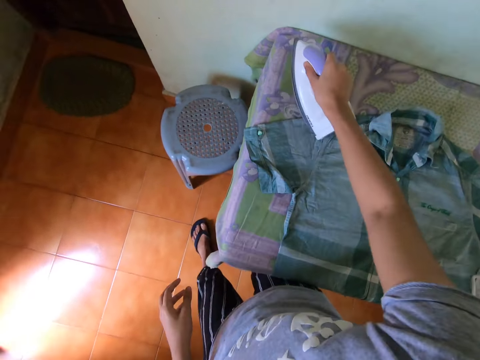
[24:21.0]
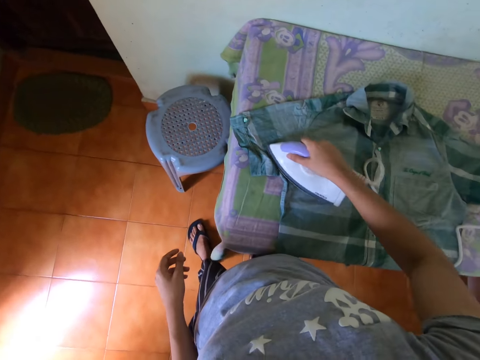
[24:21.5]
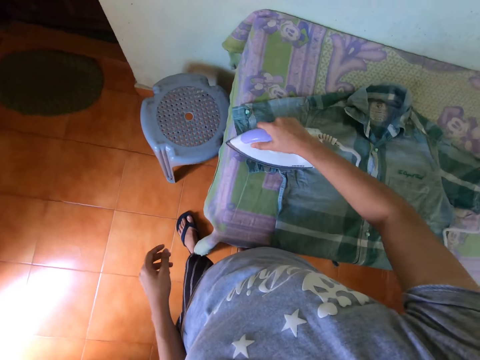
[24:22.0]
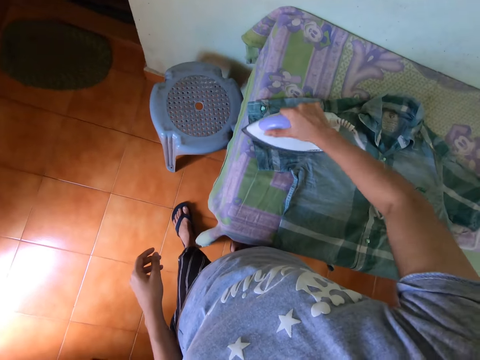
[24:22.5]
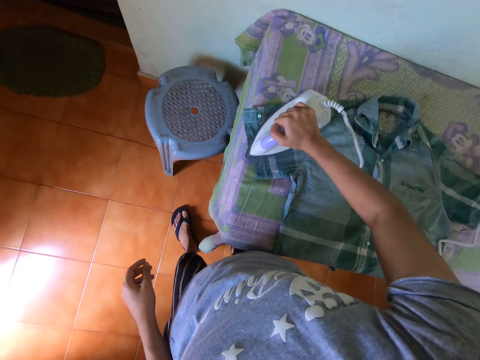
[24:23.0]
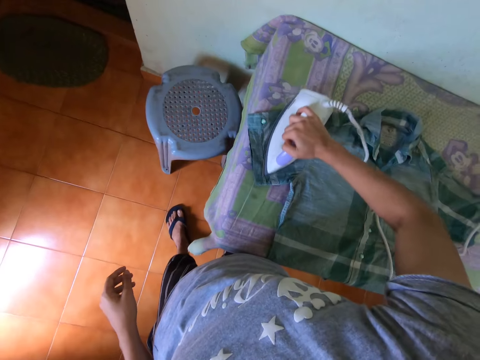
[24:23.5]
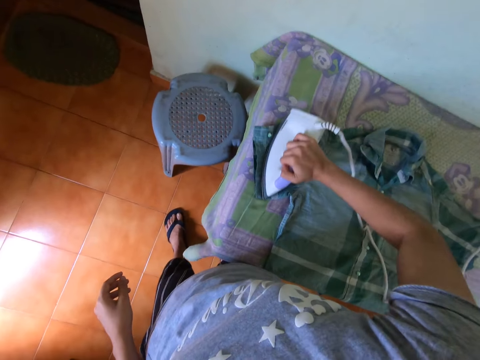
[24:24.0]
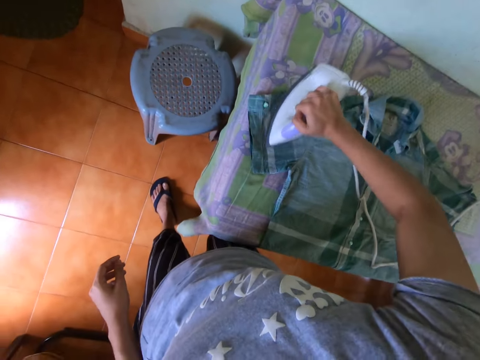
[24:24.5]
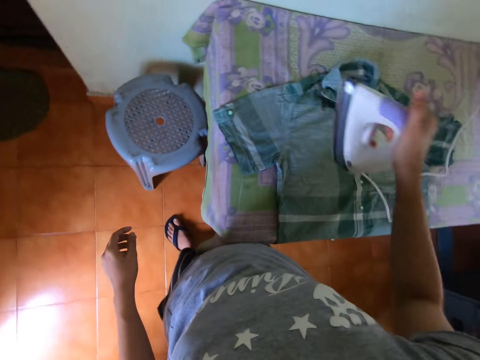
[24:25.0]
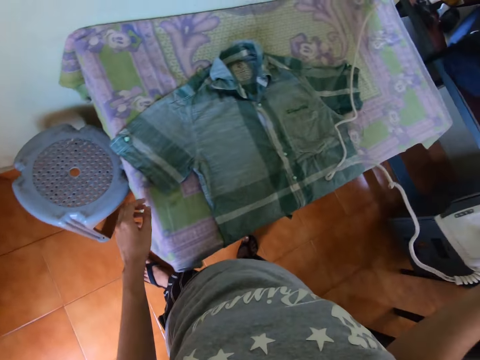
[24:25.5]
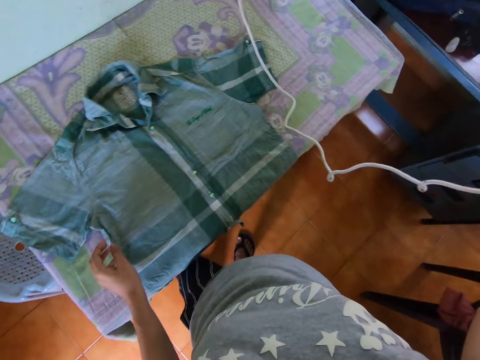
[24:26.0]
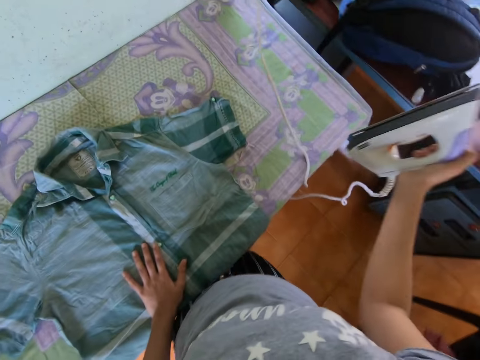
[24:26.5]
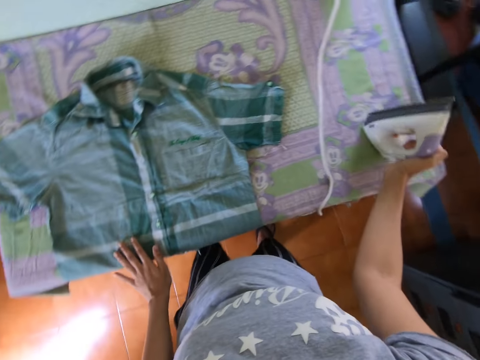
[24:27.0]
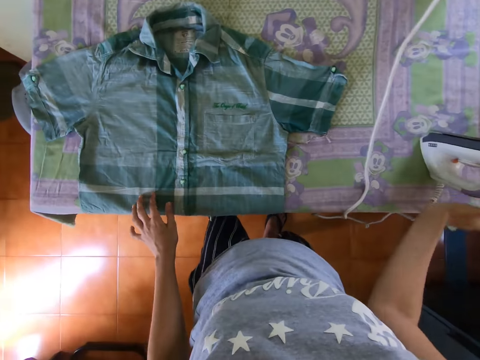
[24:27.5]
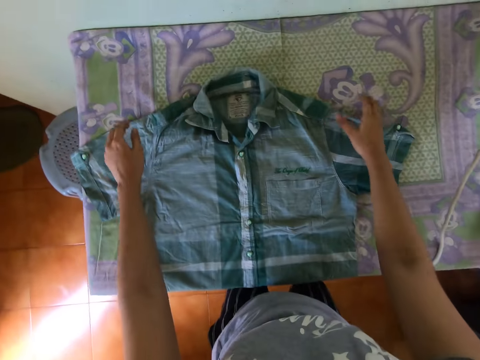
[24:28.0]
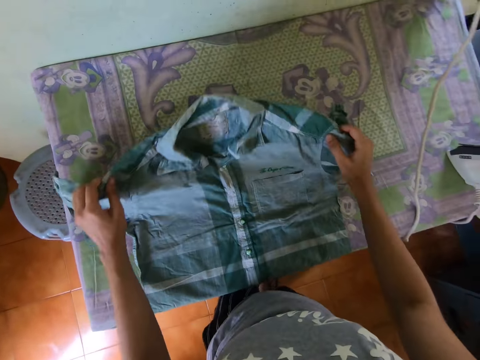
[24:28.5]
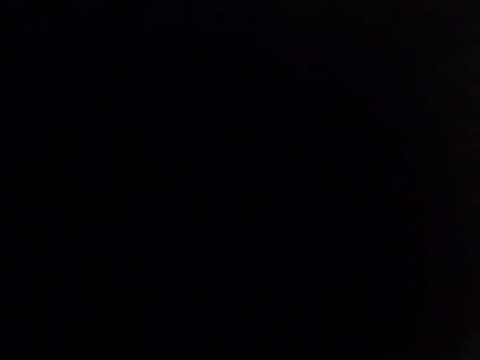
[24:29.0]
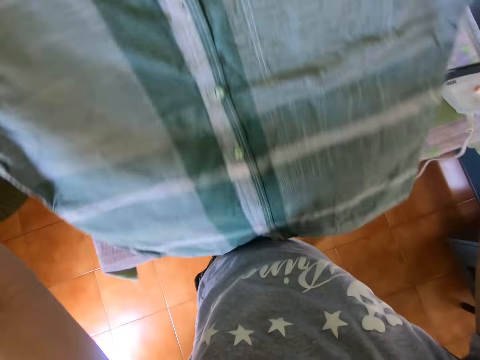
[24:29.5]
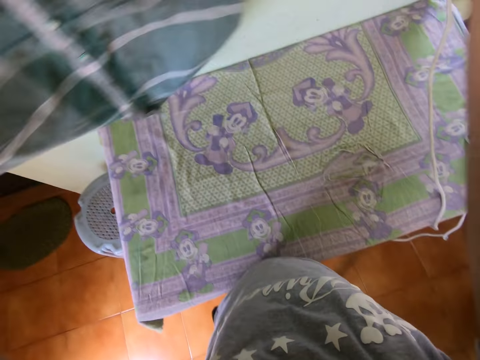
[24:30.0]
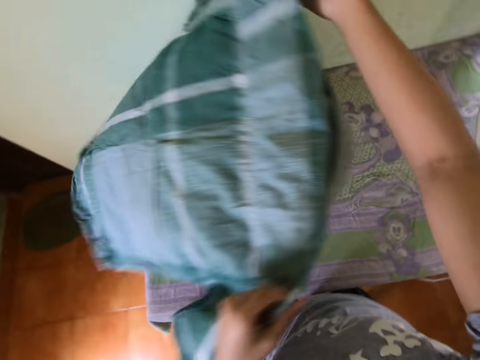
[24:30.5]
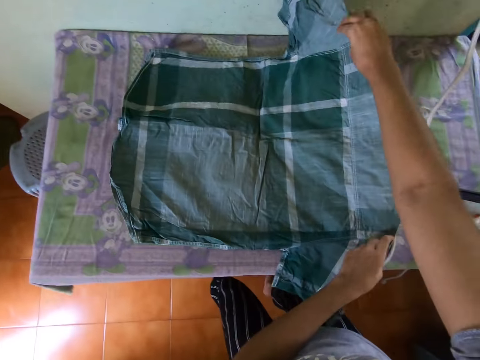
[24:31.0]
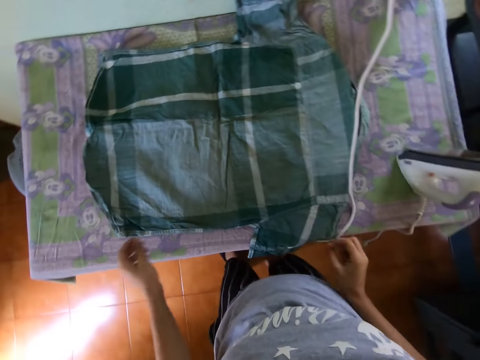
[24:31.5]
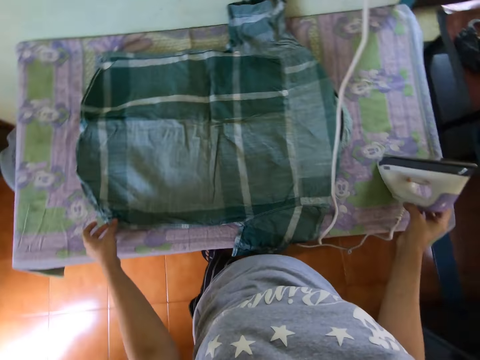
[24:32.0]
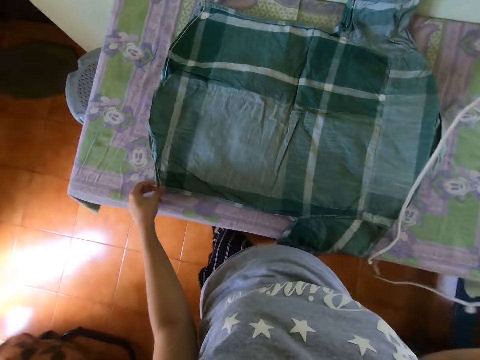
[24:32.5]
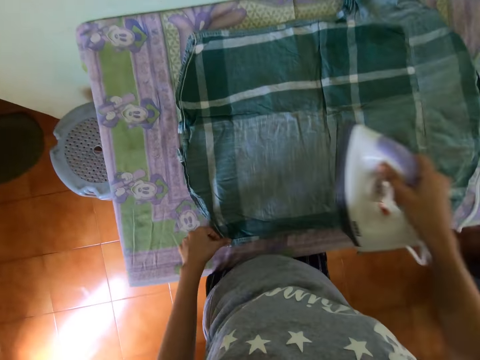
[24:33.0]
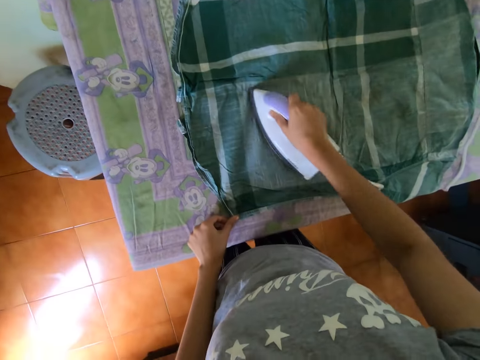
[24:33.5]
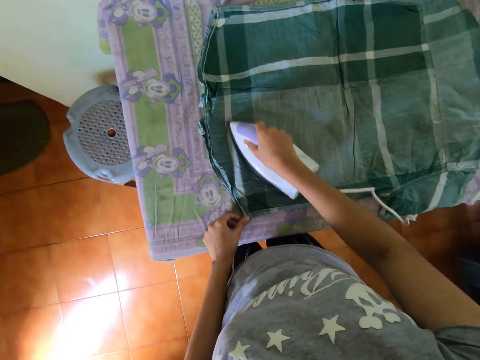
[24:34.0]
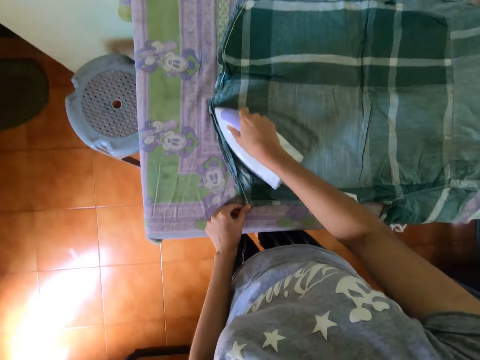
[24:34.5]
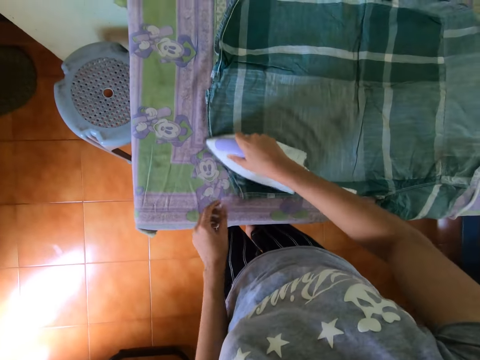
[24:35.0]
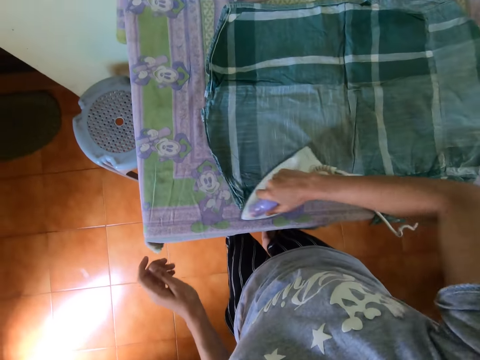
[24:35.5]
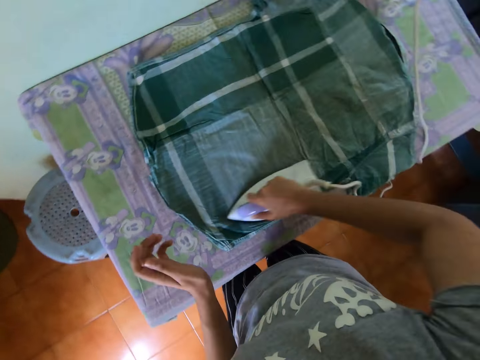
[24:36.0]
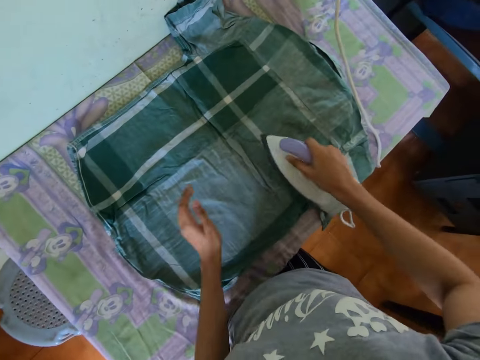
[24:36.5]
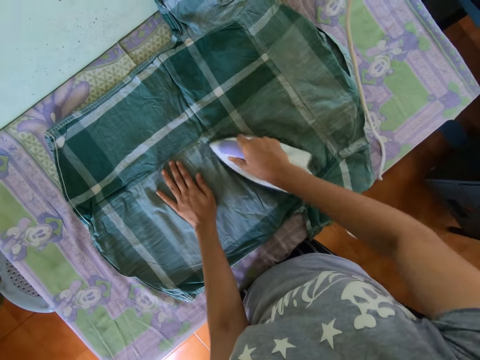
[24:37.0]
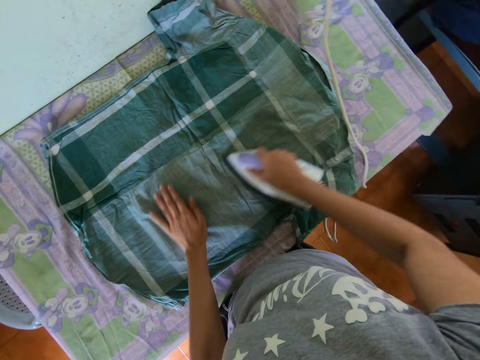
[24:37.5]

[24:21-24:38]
The camera wearer puts the iron box or iron on the table. They flip the shirt. They straighten the shirt. They pick the iron box. They iron the shirt using the iron box.

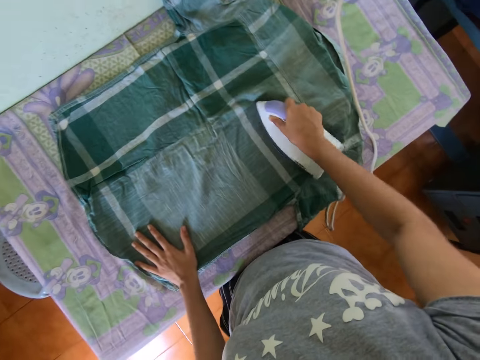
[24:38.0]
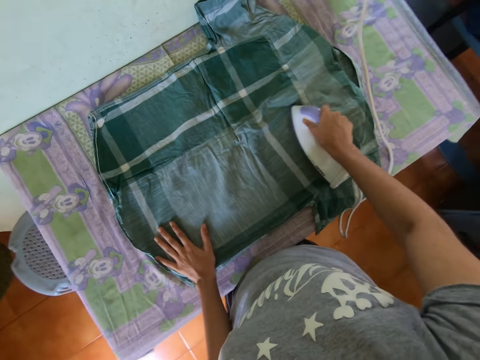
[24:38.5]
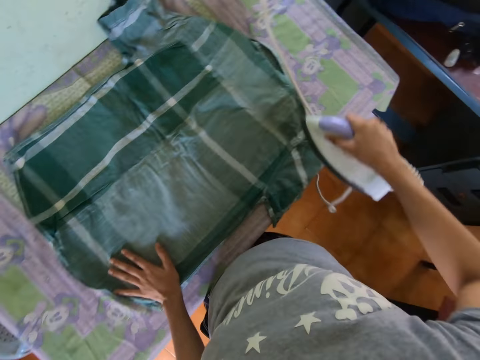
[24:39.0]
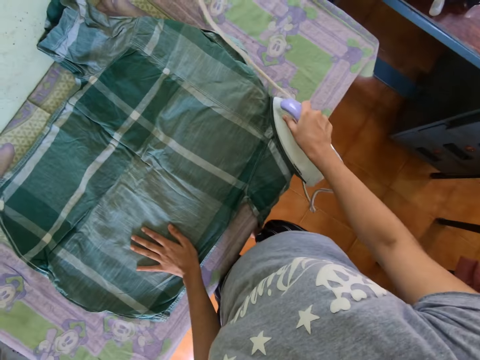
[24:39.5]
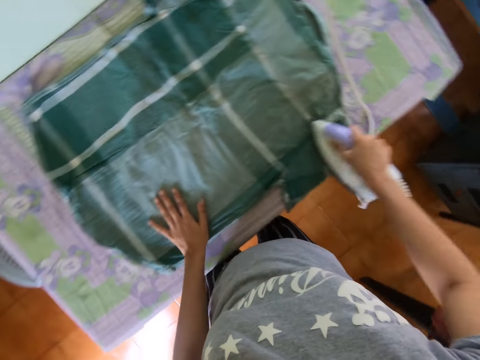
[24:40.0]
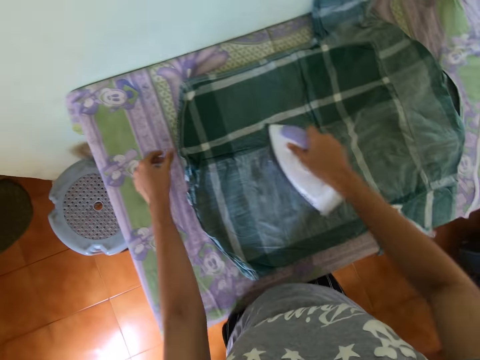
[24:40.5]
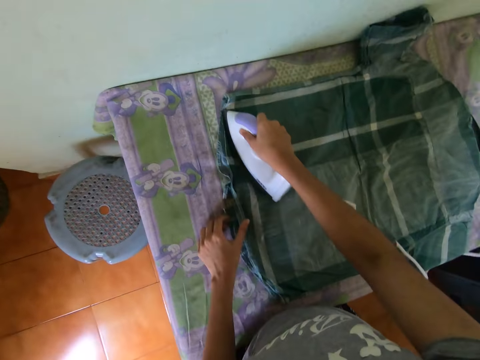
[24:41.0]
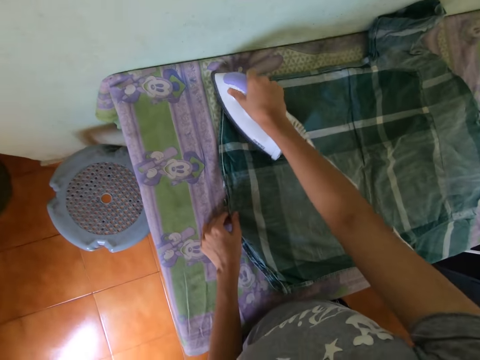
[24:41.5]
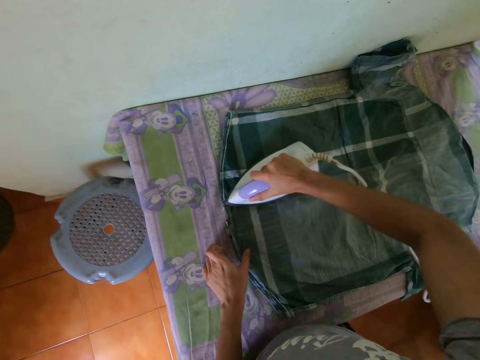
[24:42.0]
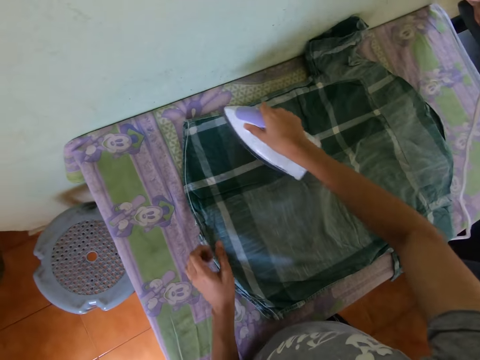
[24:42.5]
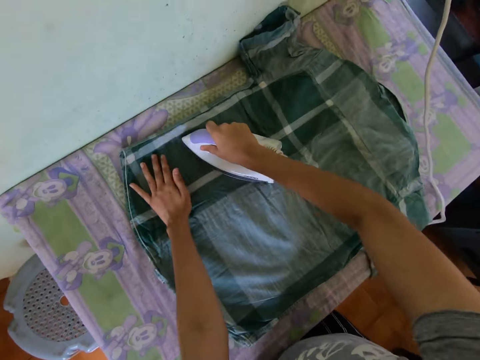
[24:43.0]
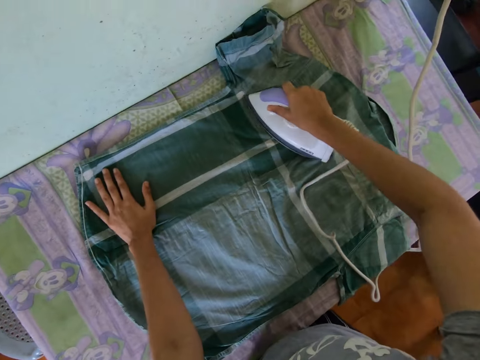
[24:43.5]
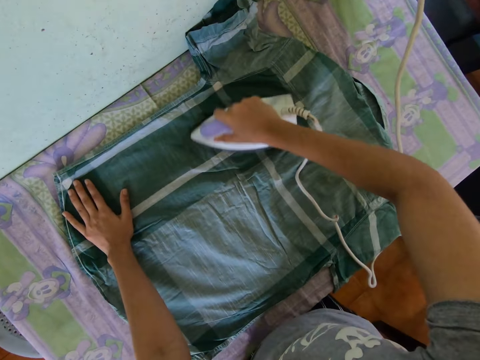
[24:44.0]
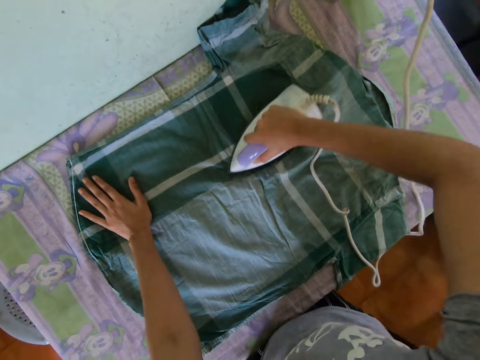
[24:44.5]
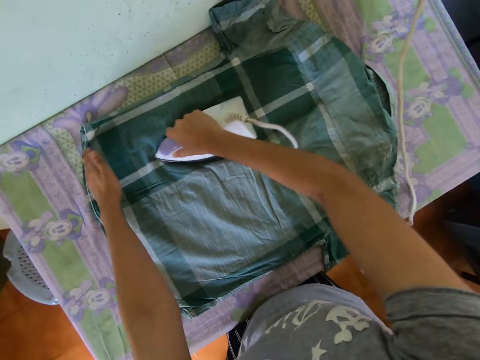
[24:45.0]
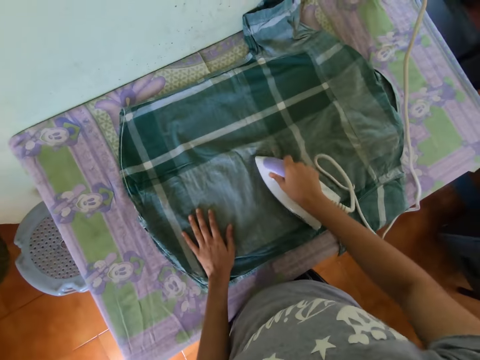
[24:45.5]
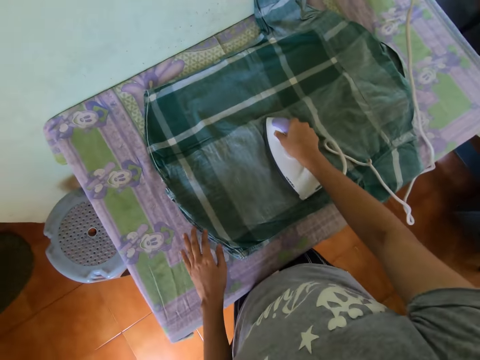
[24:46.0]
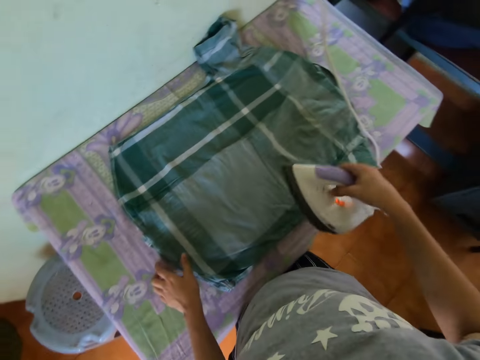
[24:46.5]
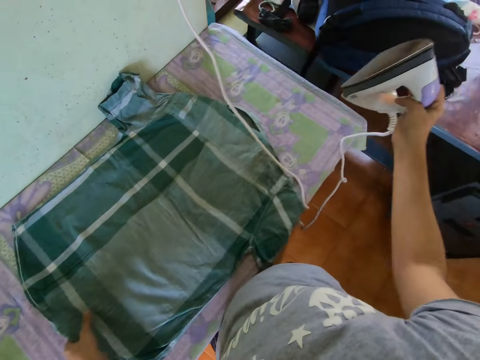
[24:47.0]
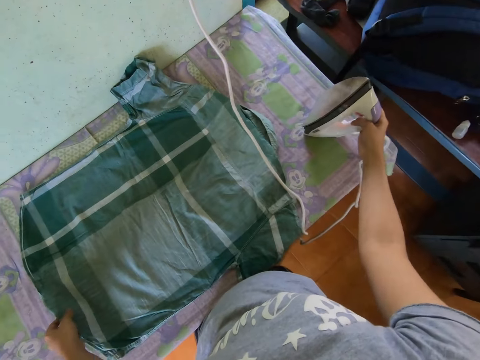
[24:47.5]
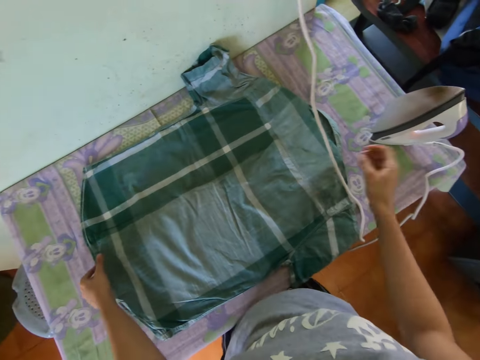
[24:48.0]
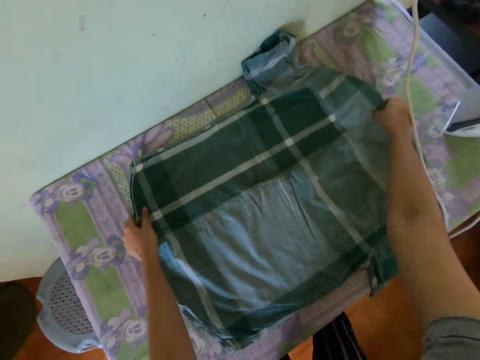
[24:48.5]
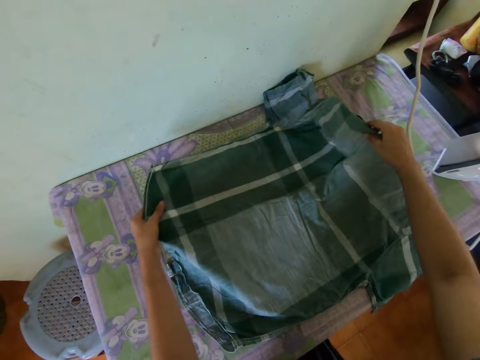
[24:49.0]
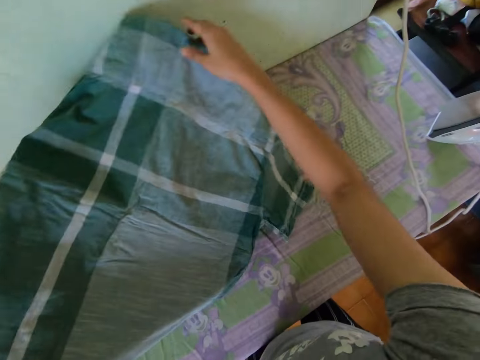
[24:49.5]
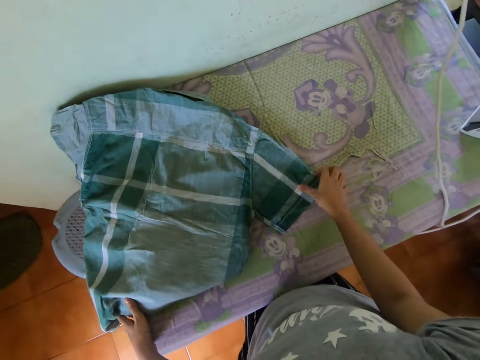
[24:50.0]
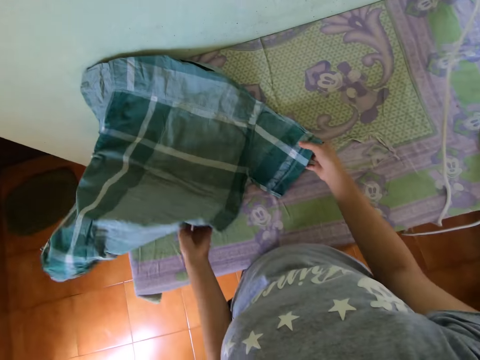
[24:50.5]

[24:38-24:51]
The camera wearer puts the iron on the table. They adjust the shirt on the table.
